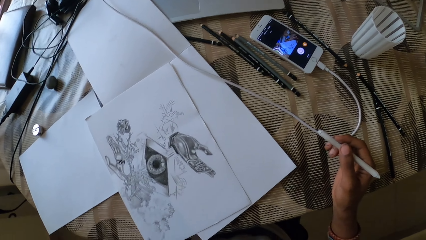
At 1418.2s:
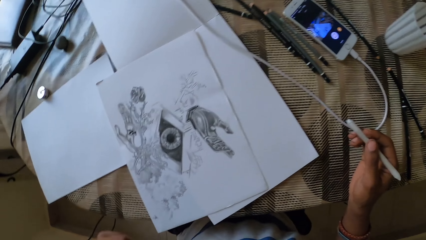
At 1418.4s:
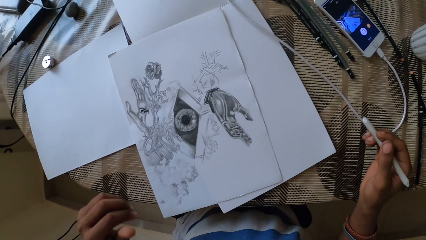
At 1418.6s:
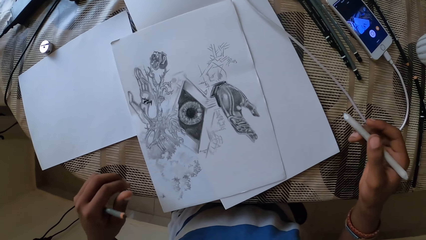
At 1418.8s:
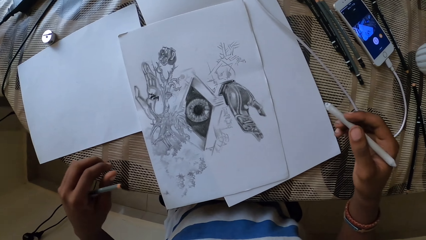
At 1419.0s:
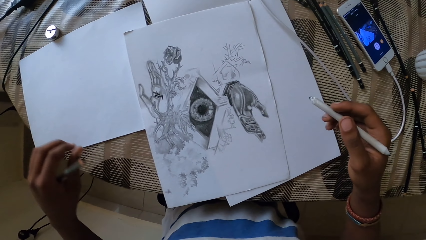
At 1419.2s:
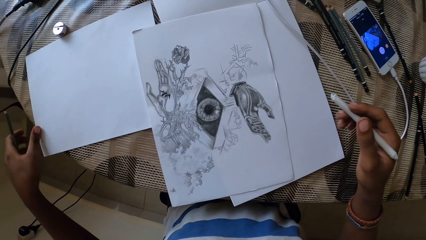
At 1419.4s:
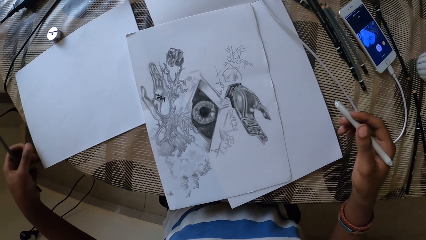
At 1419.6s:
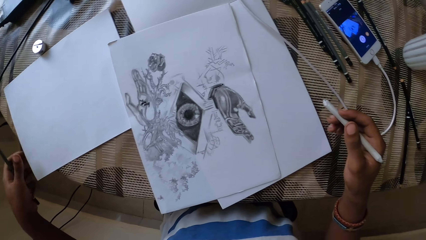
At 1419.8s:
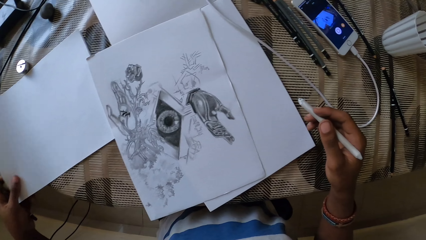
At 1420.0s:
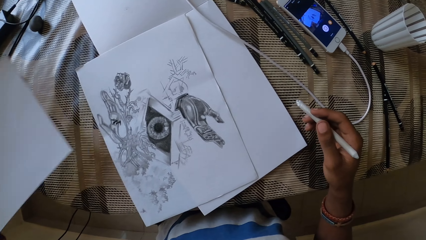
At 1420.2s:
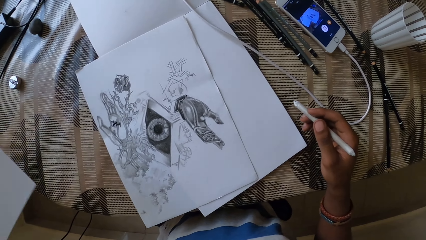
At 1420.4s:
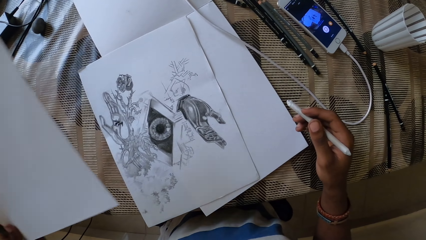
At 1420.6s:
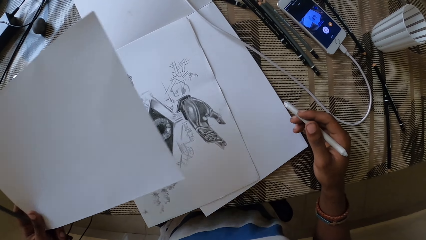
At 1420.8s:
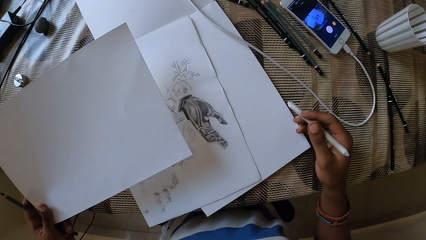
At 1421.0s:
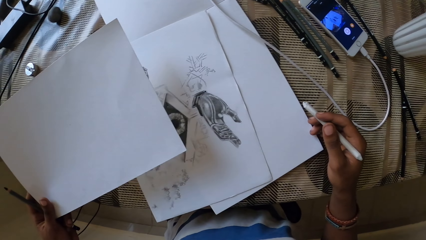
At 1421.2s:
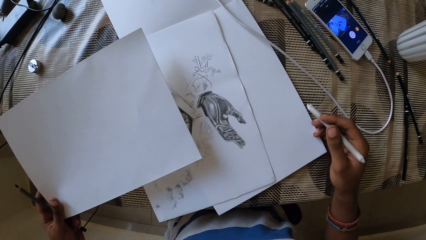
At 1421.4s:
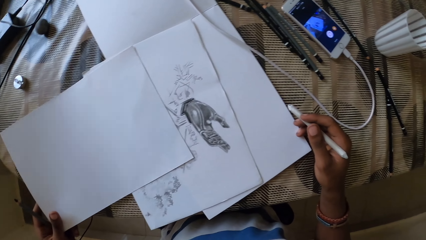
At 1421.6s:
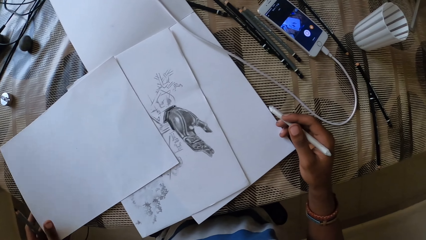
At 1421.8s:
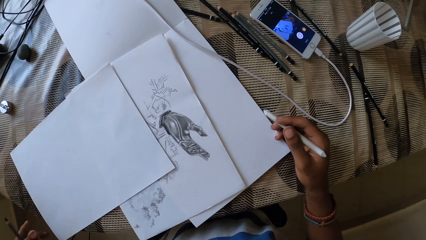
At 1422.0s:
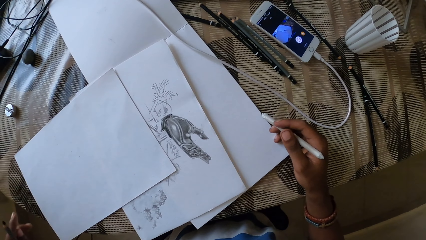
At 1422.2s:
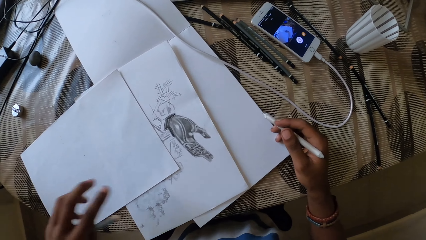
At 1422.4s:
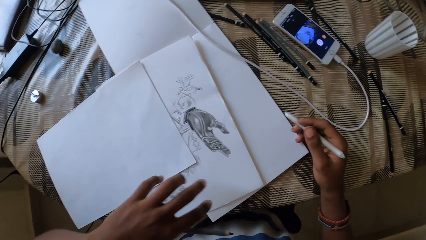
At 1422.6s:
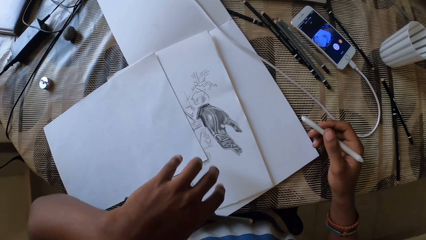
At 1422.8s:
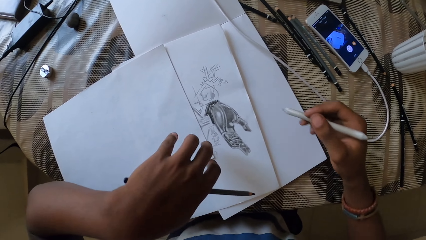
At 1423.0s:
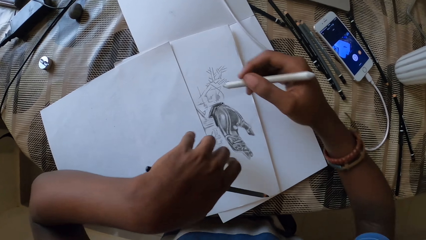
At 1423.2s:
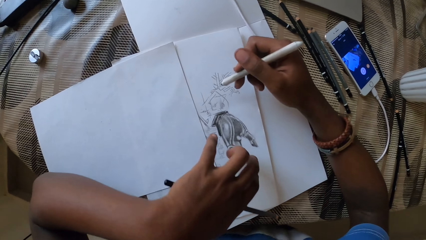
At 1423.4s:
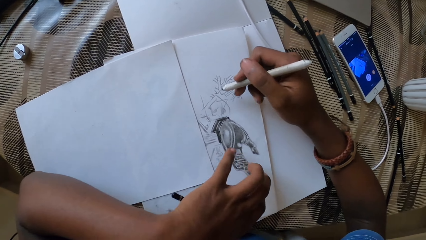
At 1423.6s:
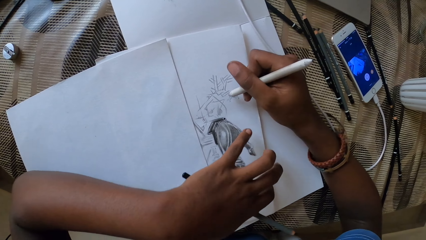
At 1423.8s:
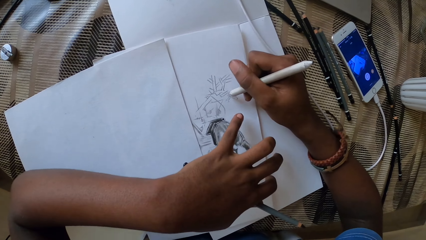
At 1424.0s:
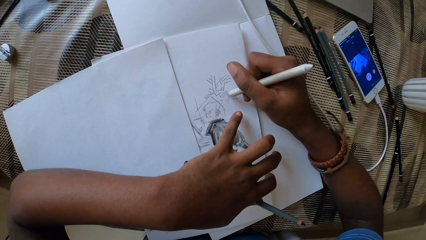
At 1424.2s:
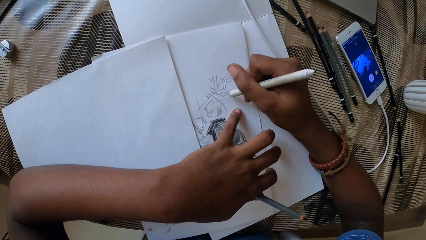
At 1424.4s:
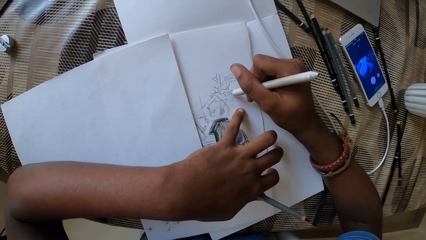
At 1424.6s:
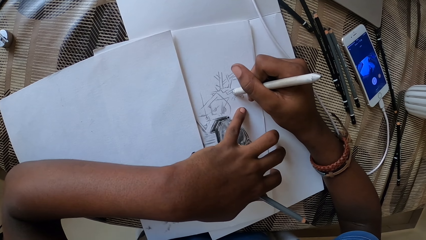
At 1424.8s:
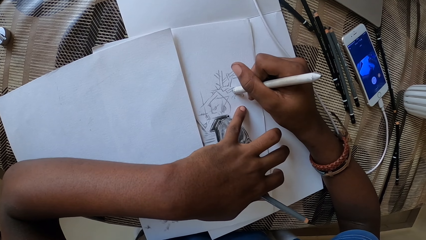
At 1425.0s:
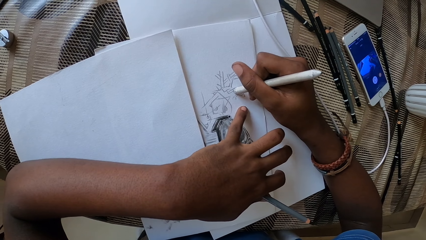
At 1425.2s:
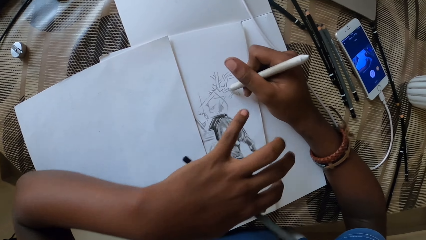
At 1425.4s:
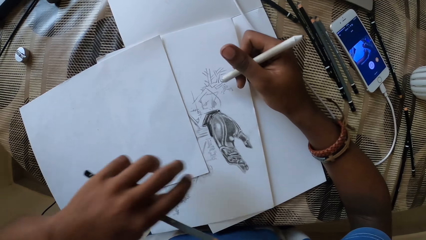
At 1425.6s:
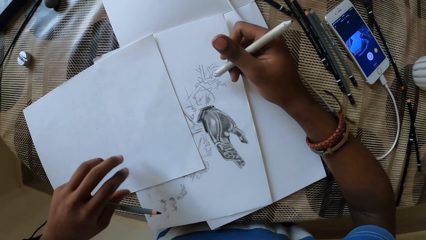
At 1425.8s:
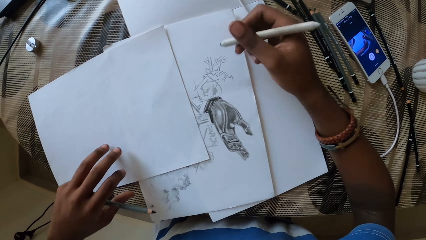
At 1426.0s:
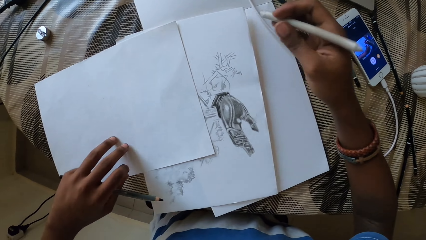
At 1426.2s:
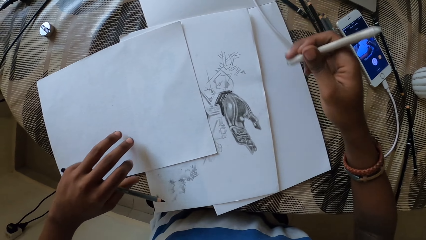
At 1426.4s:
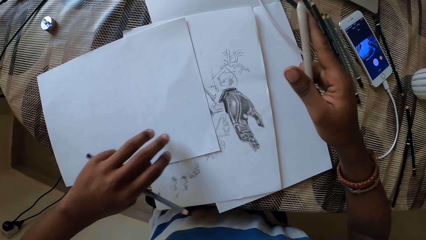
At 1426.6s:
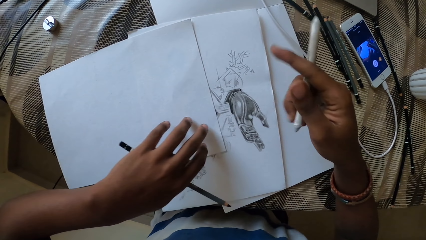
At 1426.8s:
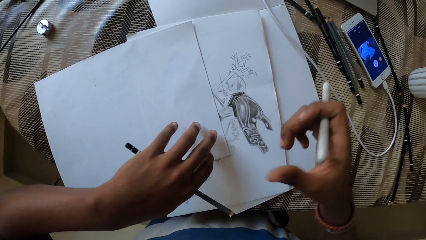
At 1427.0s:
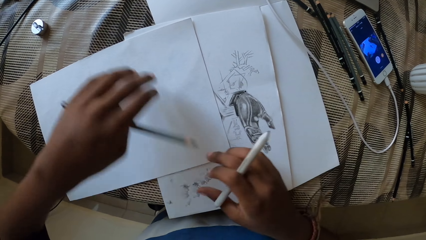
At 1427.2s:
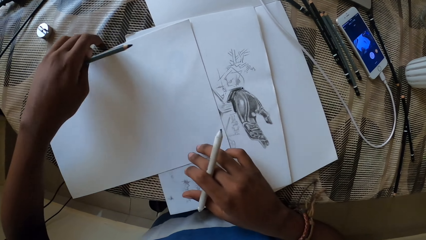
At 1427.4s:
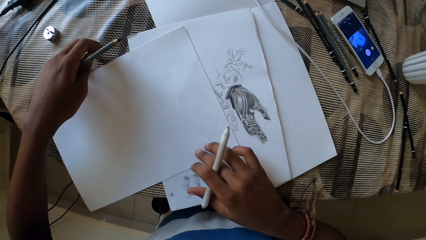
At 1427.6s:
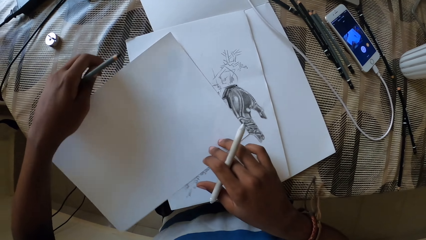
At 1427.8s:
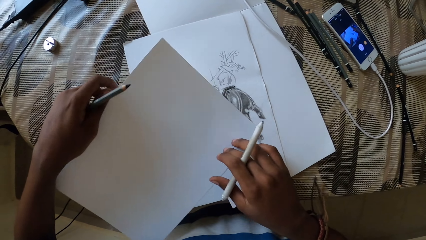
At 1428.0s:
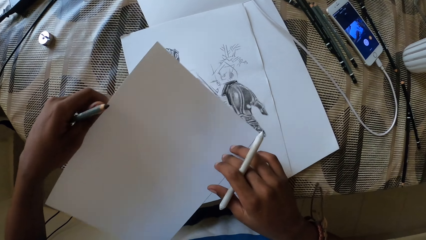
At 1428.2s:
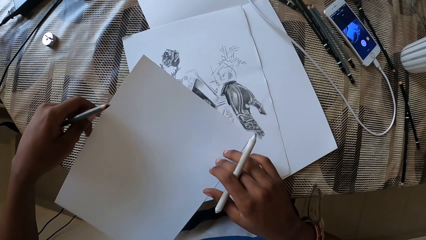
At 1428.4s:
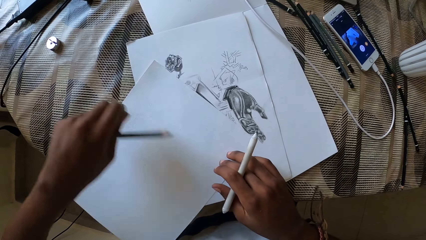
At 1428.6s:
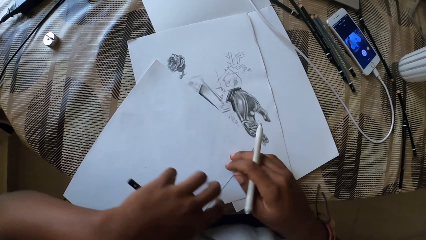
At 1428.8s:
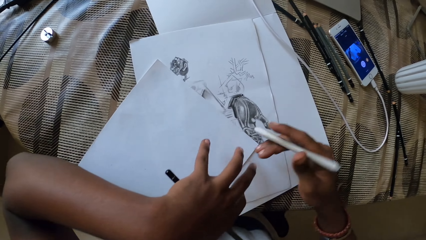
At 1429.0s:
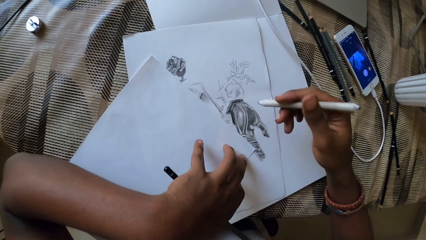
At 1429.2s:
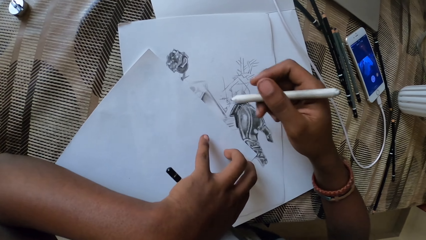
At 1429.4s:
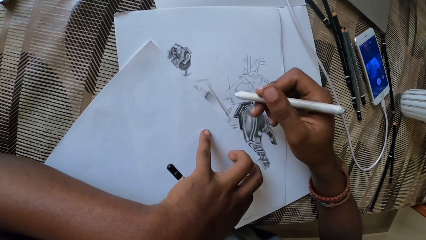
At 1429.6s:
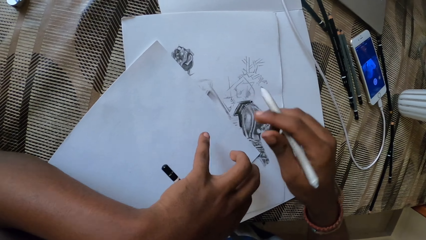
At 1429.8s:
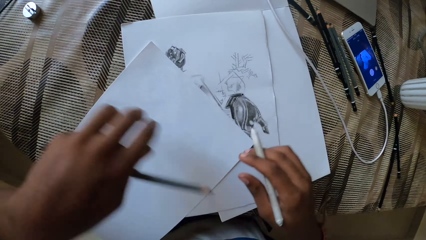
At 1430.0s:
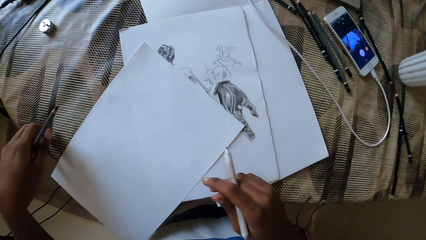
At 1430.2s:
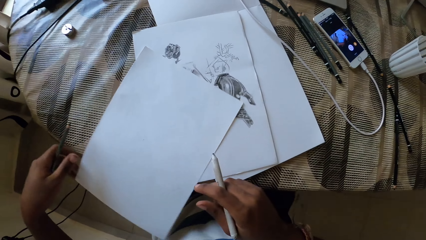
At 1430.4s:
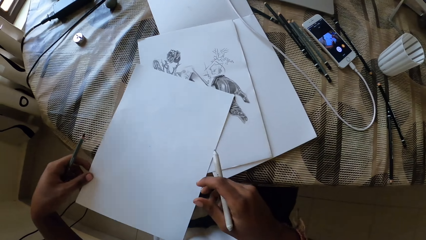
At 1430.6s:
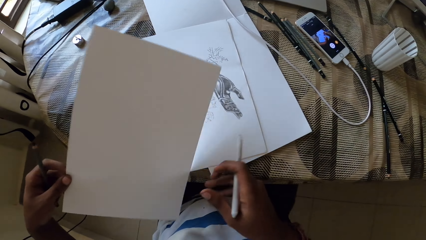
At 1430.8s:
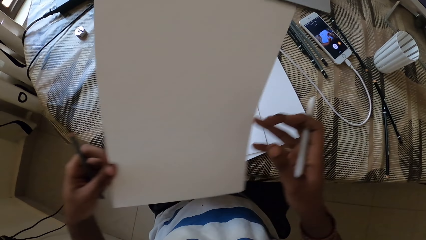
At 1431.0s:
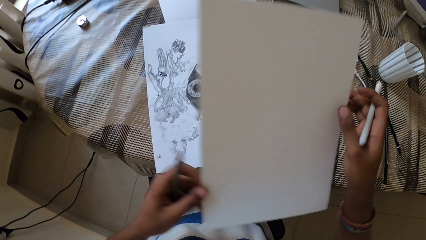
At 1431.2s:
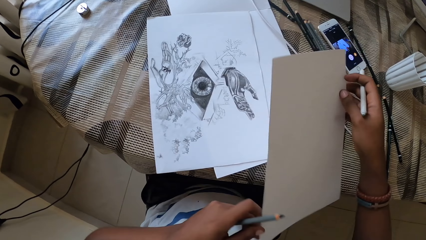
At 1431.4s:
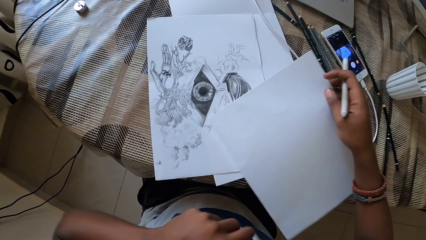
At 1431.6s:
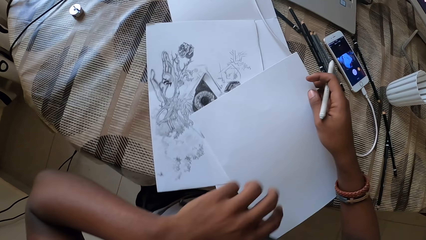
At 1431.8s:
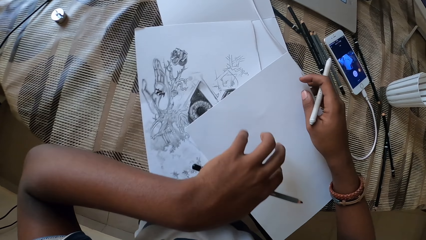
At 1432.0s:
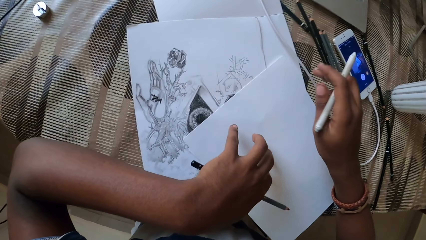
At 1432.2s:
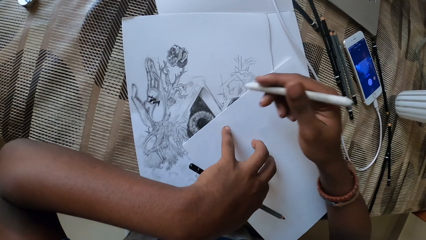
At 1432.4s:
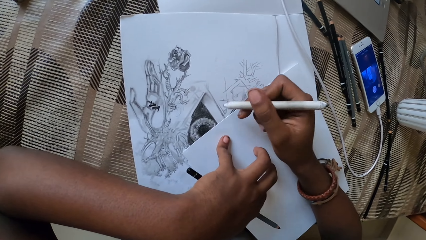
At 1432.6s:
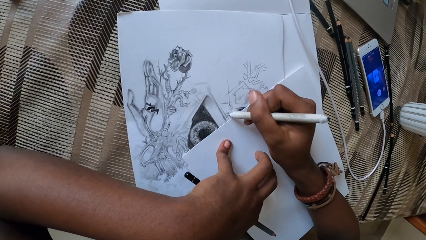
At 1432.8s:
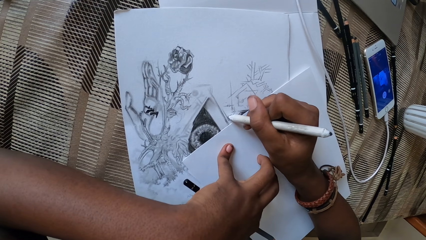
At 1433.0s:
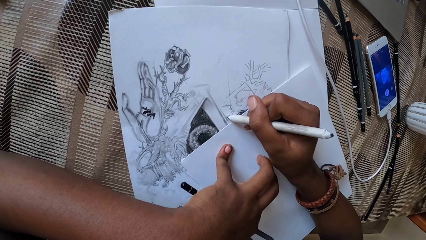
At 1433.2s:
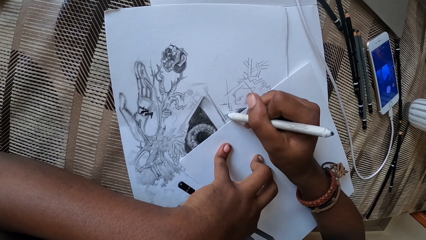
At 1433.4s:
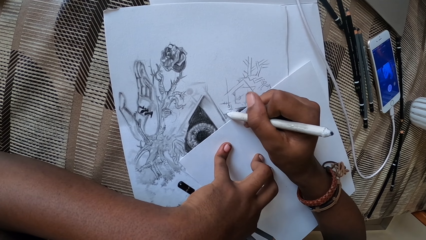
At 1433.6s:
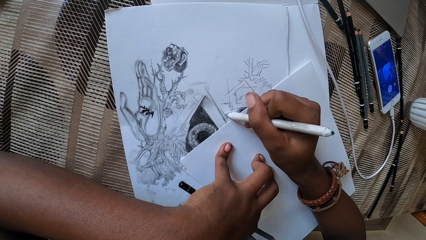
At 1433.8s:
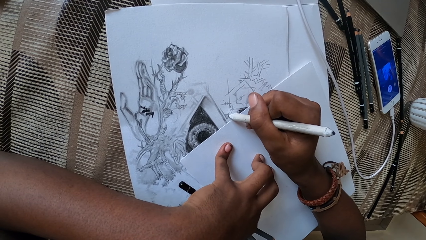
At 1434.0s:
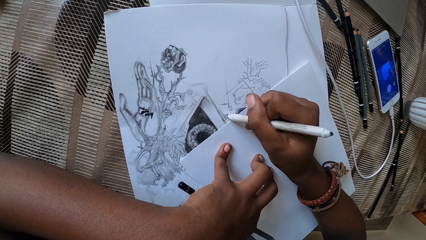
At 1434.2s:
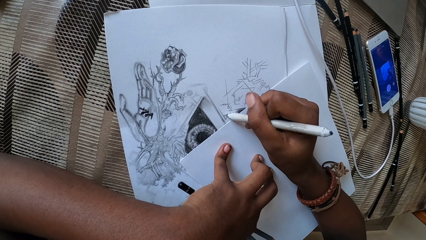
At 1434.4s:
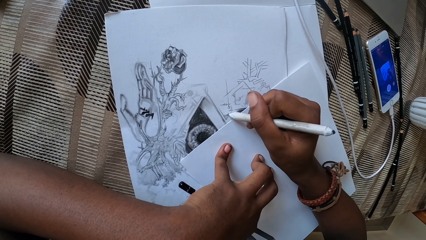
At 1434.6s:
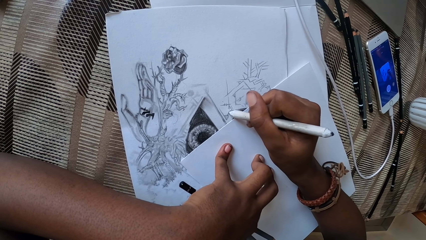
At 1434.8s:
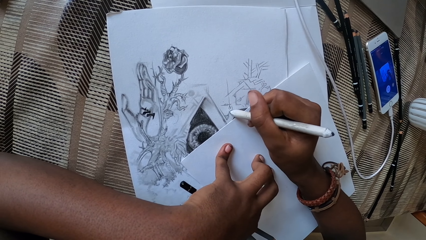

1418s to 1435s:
The camera wearer picks up a paper on the table with the left hand. They place the paper on the table. They cover a drawing on the paper with a white paper. They pick the paper on the table. They look at the white paper. They place the paper on the table. They pick the paper on the table. They place the paper on the table. They cover the drawing on the paper with the white paper. They draw on the paper with the pen.
